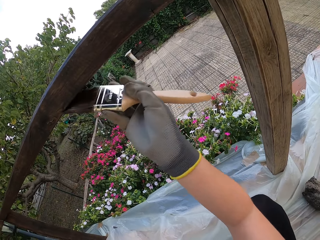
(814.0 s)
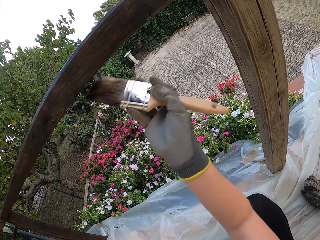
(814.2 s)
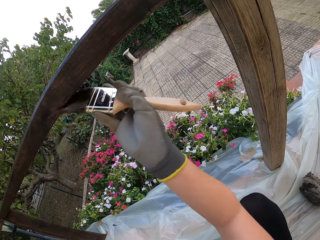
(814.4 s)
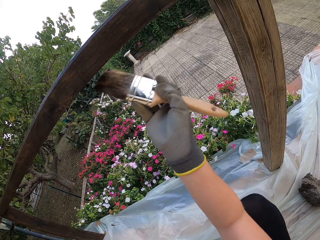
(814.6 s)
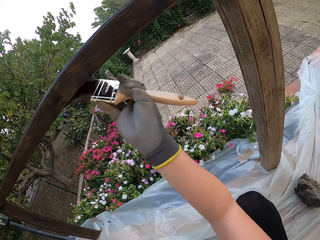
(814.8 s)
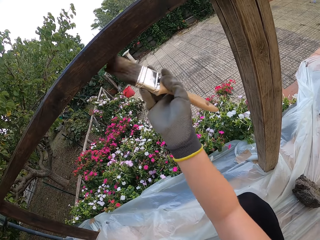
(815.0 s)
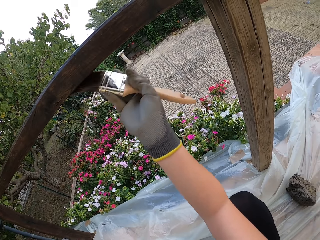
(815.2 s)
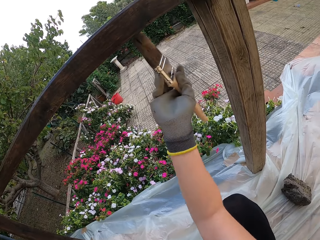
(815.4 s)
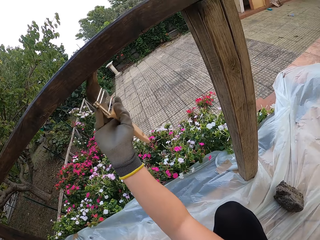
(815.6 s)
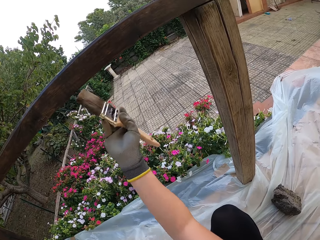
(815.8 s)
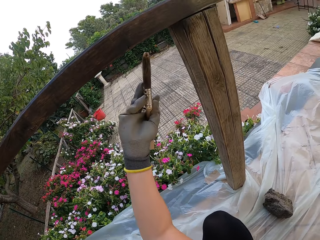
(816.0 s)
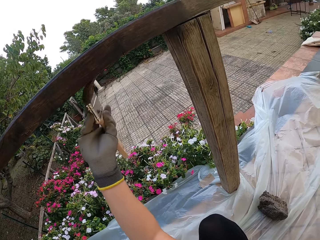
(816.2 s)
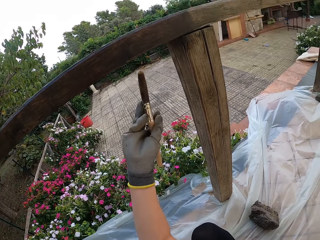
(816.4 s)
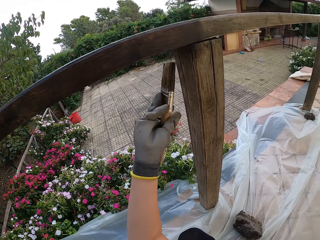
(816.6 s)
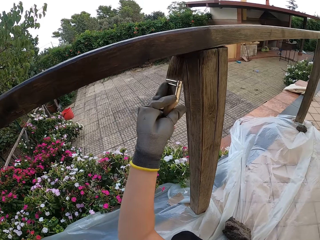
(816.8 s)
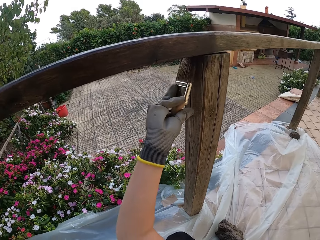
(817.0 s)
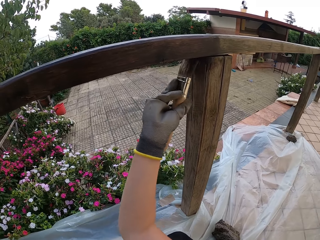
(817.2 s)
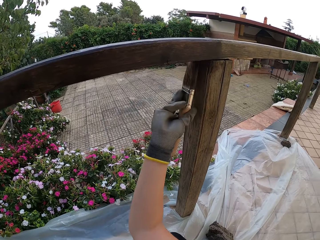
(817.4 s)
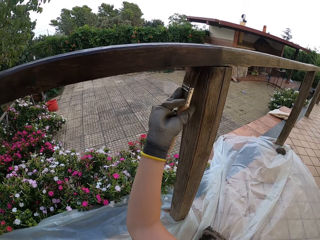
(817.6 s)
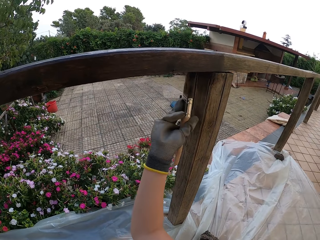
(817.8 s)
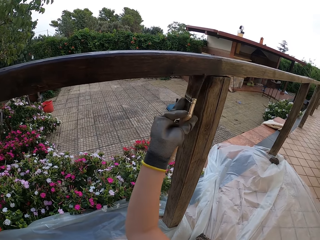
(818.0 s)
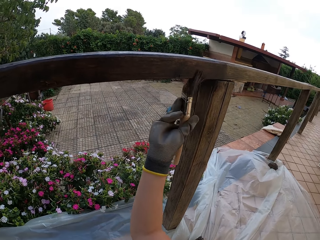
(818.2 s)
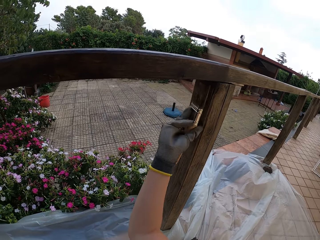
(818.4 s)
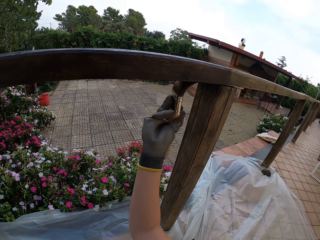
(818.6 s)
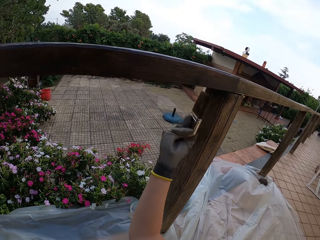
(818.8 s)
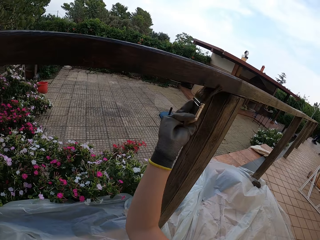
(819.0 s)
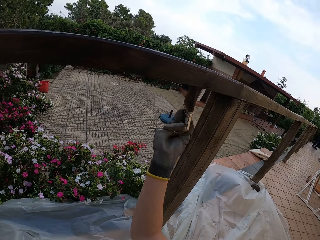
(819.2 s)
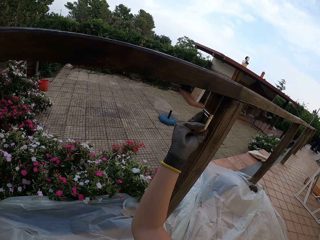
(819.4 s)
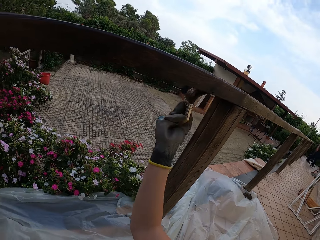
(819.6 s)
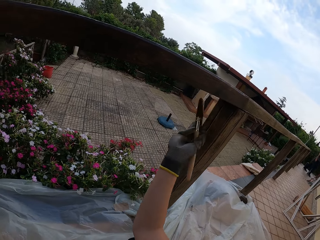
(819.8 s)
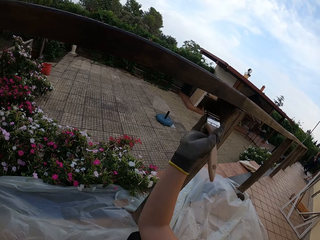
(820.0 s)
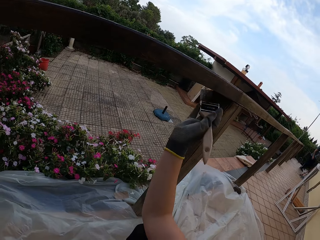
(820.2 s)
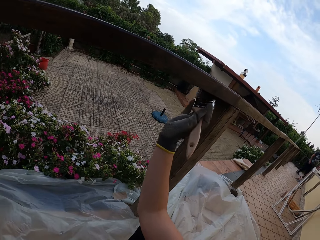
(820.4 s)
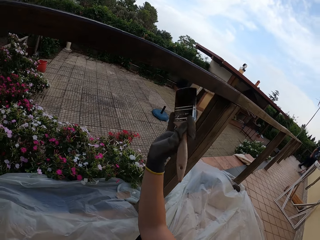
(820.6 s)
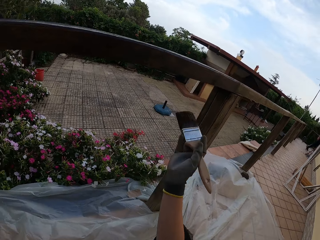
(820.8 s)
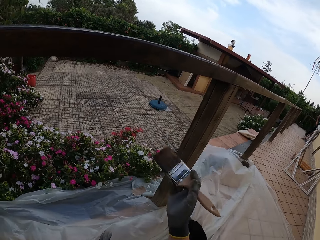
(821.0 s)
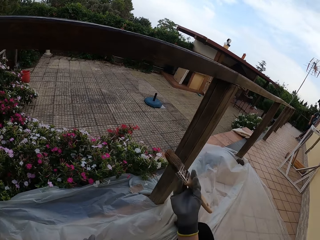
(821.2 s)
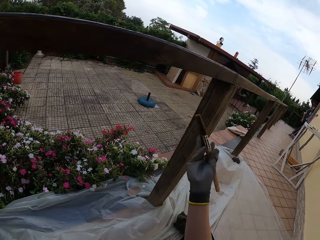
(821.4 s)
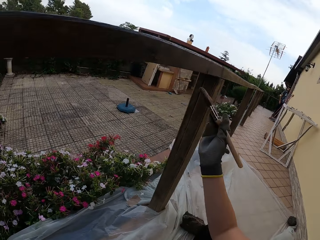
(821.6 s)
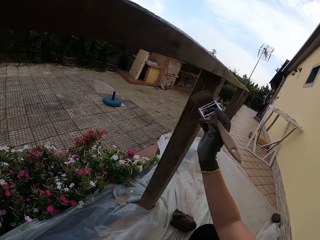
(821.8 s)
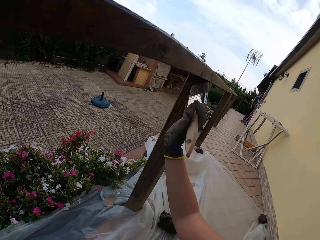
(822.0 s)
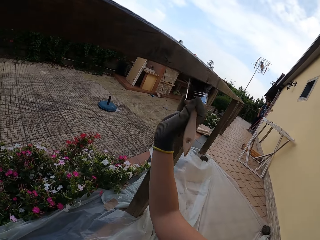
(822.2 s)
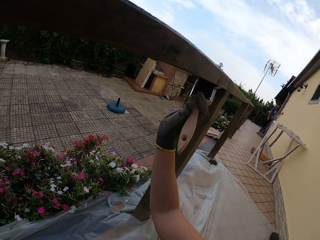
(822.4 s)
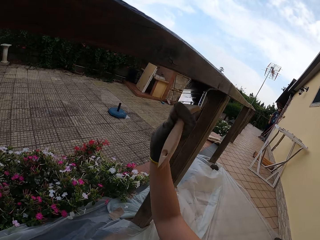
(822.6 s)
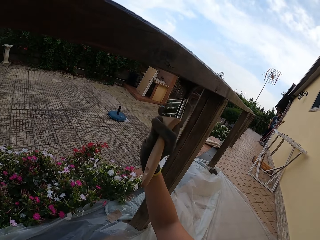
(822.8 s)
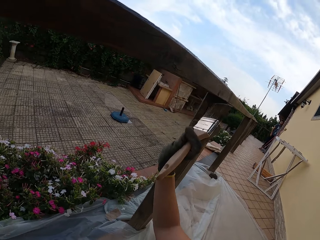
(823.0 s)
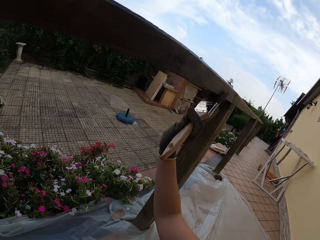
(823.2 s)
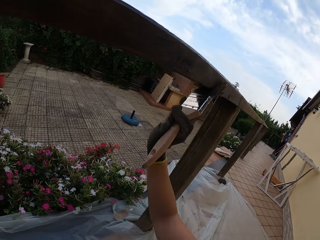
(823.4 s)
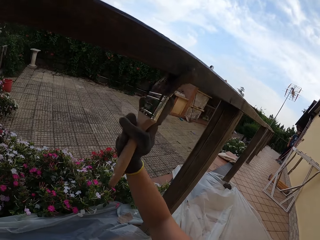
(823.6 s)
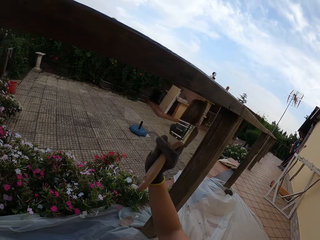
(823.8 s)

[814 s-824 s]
The camera wearer applies paint to the lower part of the wooden top rail with the paint brush.

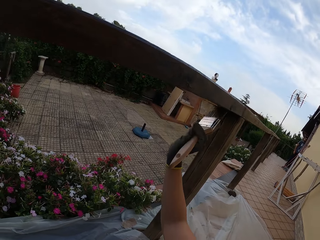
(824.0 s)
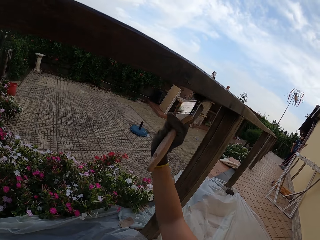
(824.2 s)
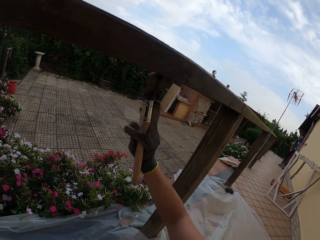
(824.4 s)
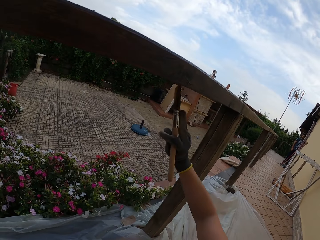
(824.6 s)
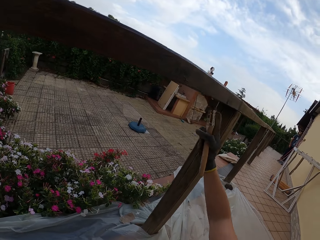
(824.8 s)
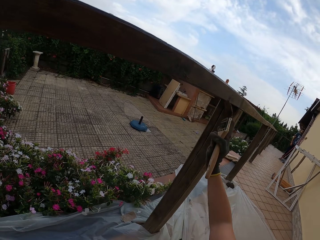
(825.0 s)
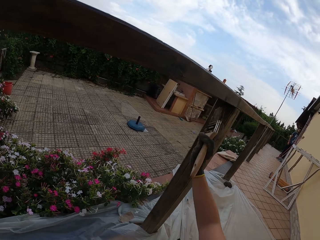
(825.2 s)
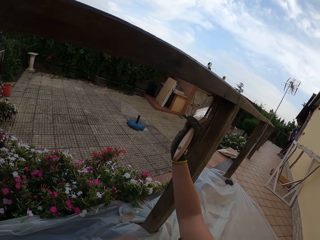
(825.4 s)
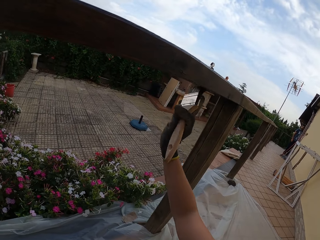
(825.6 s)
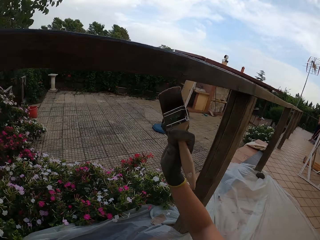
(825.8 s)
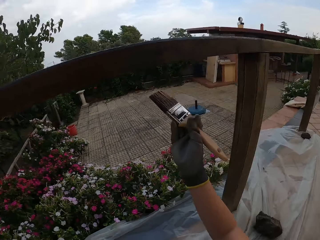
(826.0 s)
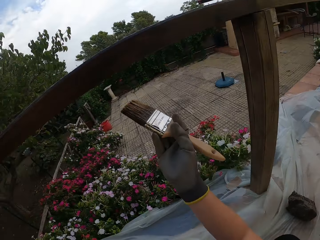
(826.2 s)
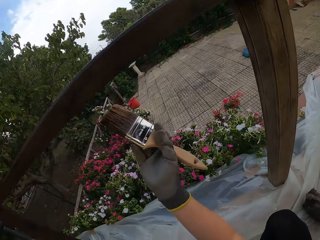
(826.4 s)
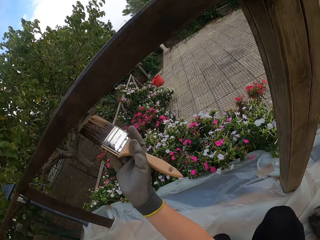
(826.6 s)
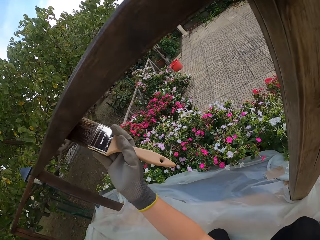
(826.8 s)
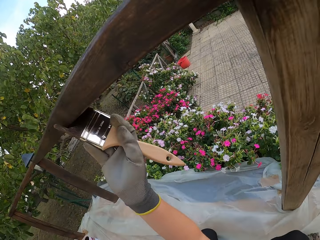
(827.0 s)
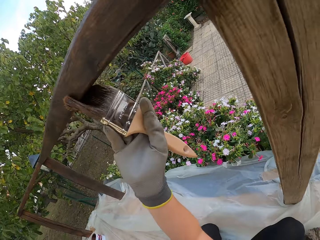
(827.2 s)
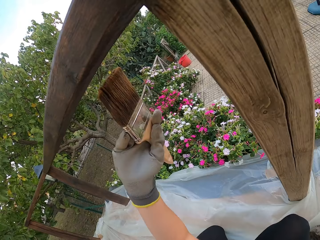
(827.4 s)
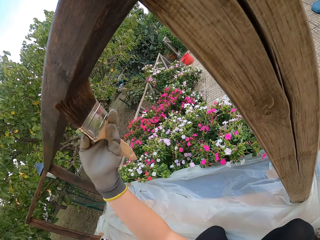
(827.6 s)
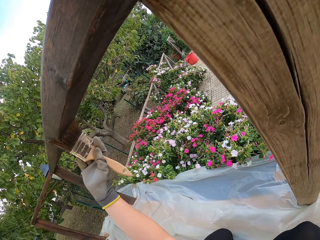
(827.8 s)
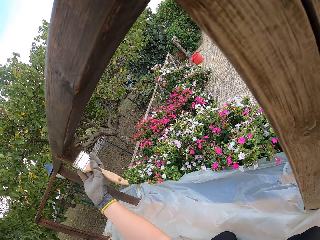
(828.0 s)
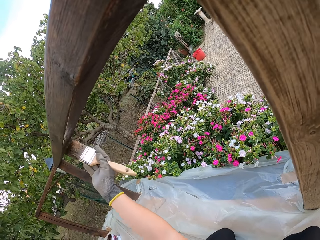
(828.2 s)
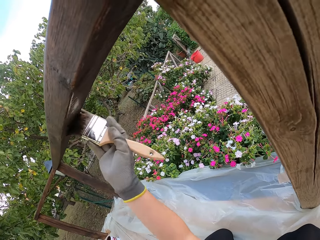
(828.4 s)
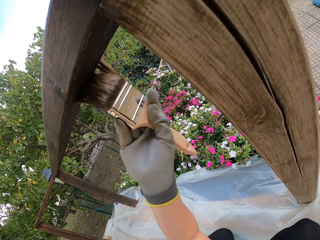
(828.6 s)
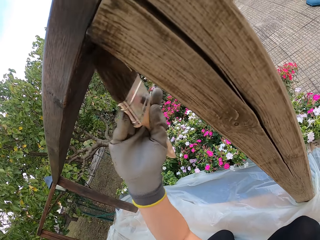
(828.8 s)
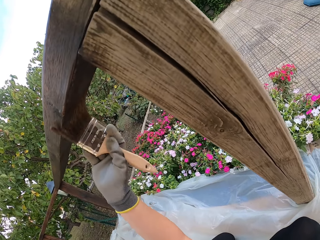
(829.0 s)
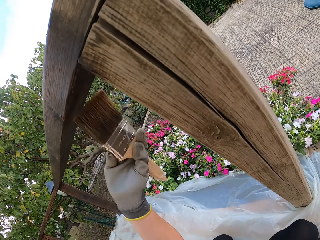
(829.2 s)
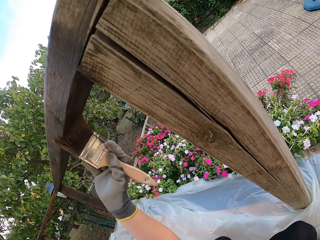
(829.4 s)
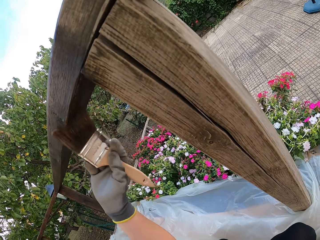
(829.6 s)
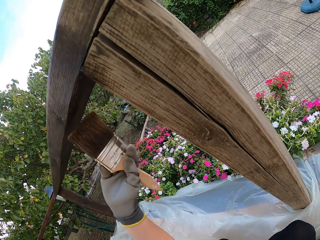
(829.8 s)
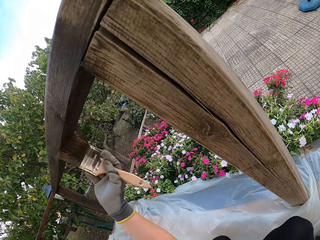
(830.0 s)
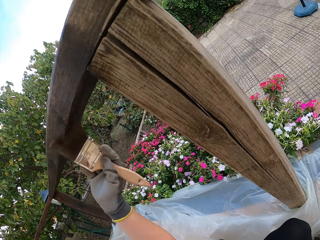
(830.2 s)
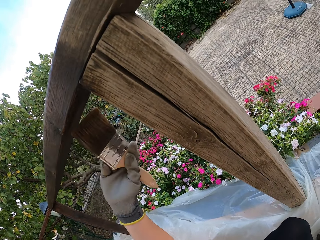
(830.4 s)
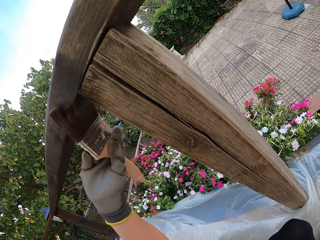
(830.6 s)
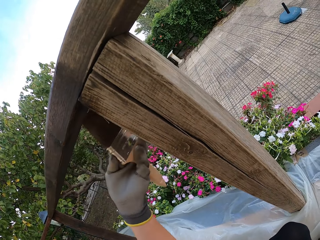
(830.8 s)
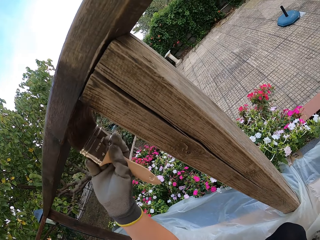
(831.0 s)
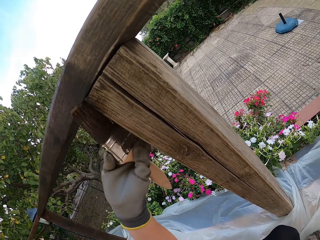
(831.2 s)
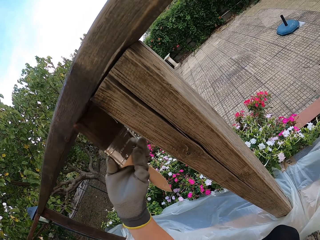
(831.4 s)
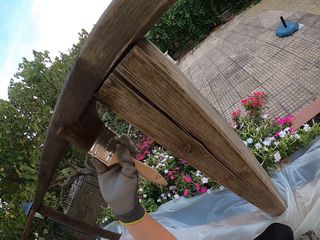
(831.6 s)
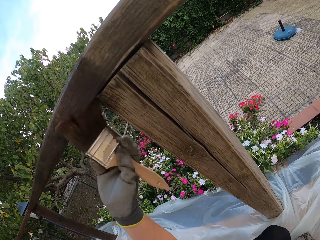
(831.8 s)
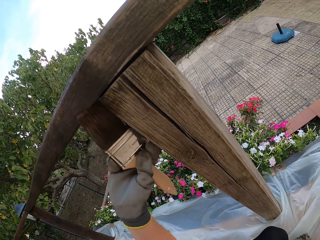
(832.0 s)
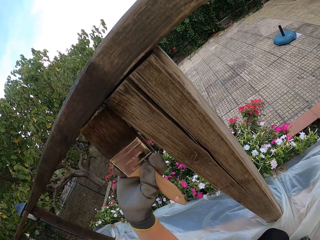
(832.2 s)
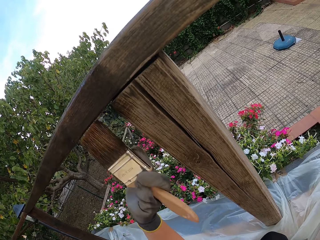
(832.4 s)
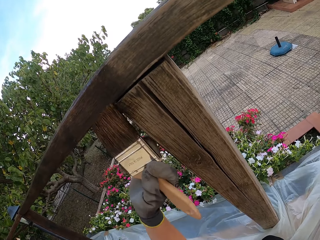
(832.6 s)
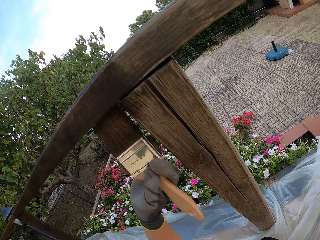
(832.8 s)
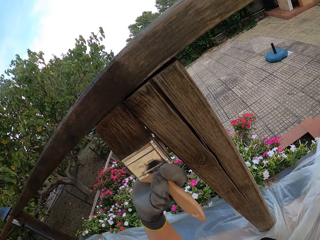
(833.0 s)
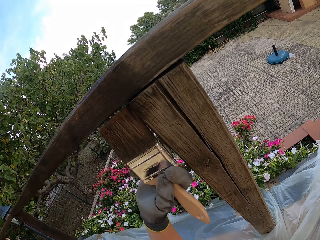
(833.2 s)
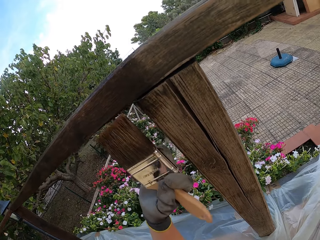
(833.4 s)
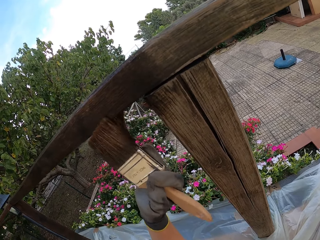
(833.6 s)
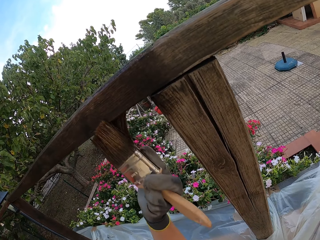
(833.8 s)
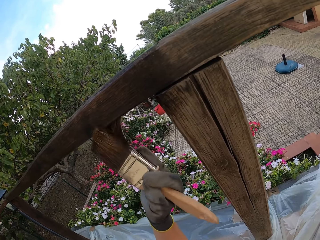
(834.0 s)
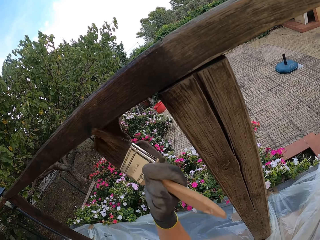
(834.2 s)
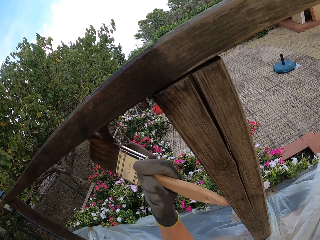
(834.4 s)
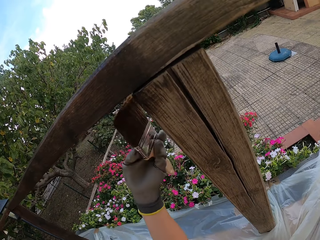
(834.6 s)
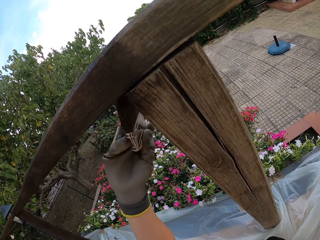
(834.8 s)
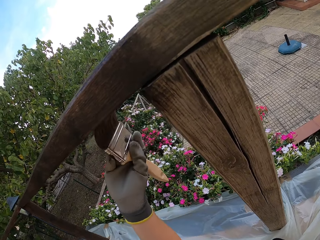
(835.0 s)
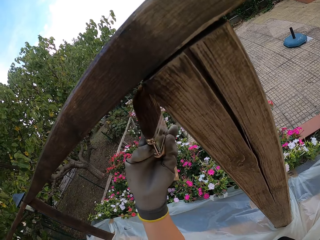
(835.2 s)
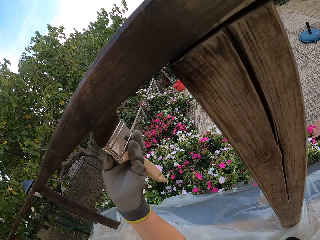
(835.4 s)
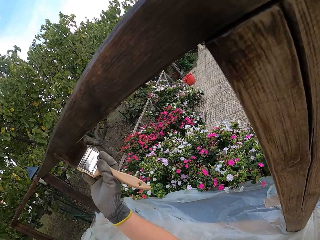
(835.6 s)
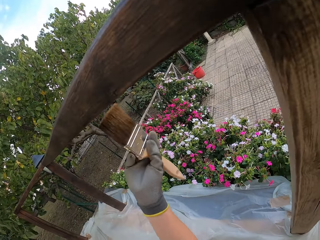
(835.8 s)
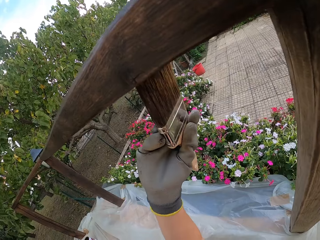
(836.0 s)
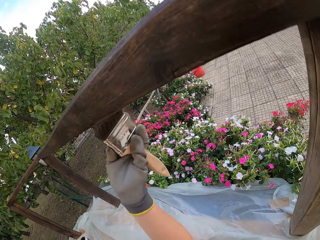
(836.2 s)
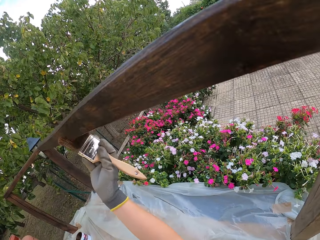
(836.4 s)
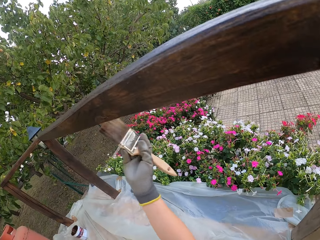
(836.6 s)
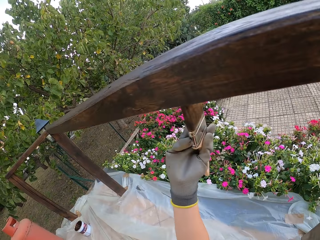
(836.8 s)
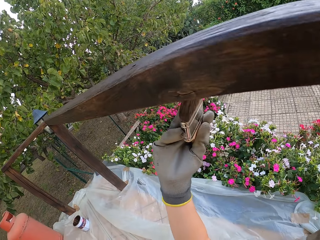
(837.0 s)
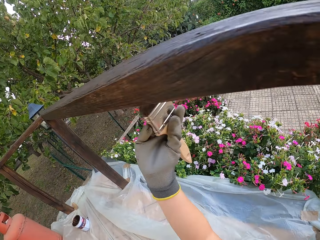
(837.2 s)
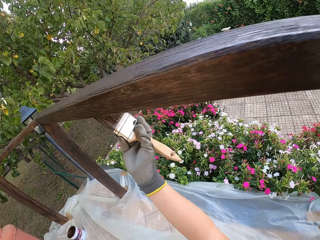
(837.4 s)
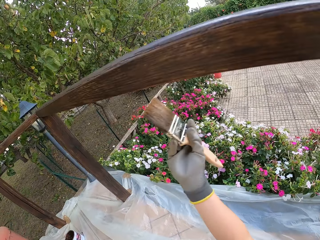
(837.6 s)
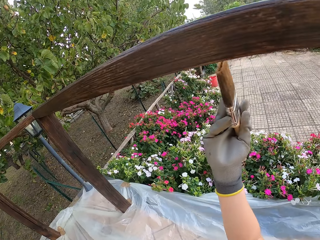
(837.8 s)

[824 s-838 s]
The camera wearer moves to the other side of the wood rail. They paint the wood rail.
